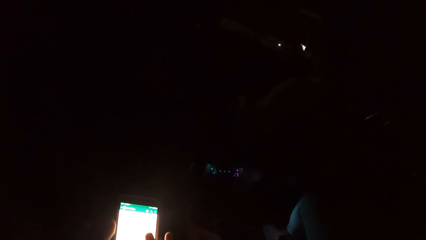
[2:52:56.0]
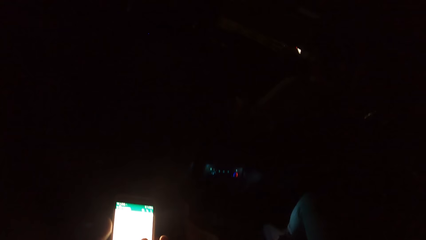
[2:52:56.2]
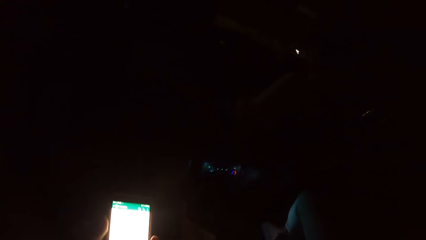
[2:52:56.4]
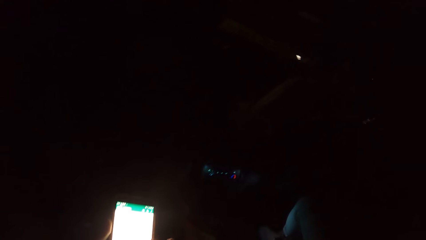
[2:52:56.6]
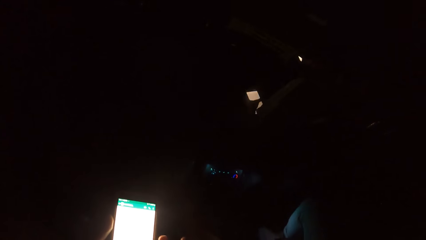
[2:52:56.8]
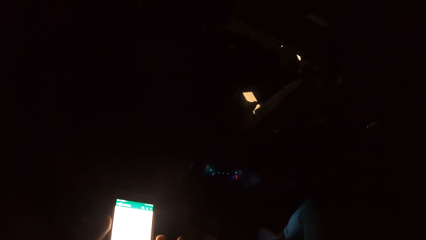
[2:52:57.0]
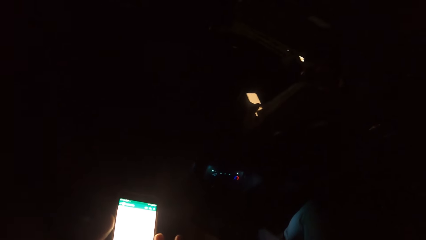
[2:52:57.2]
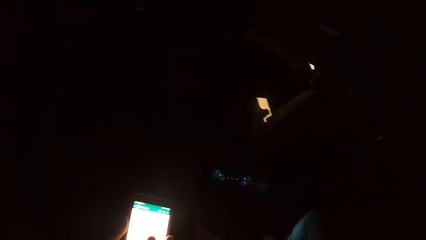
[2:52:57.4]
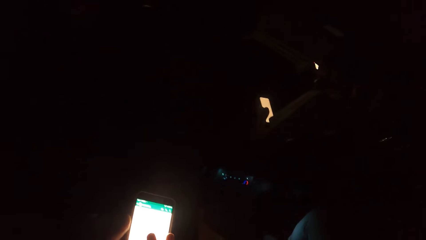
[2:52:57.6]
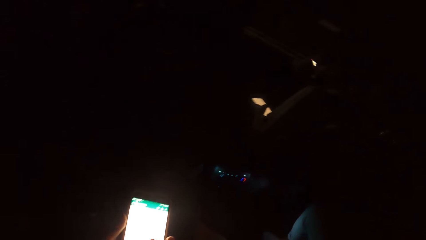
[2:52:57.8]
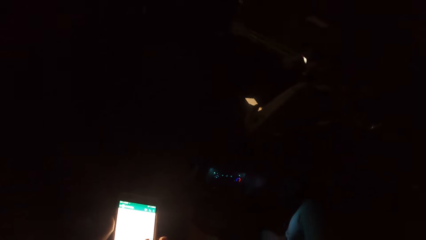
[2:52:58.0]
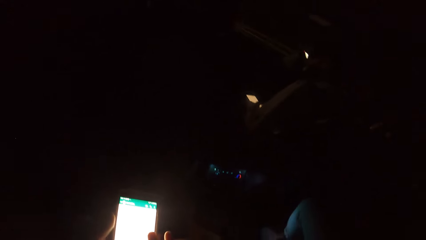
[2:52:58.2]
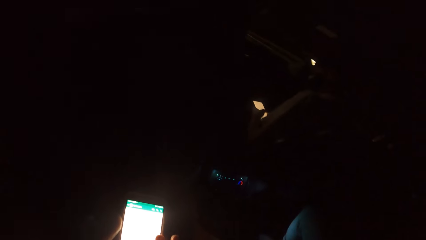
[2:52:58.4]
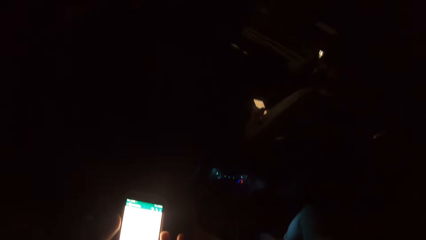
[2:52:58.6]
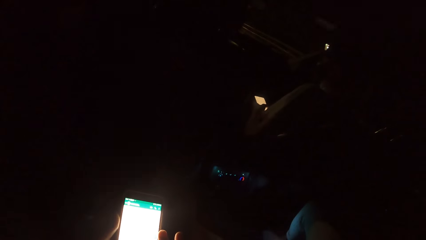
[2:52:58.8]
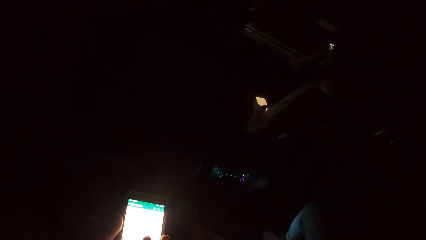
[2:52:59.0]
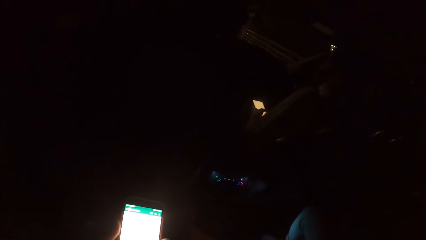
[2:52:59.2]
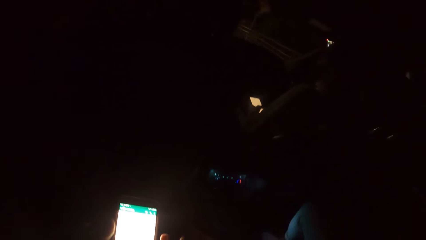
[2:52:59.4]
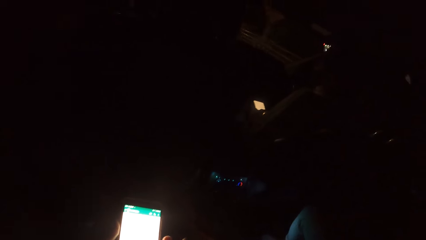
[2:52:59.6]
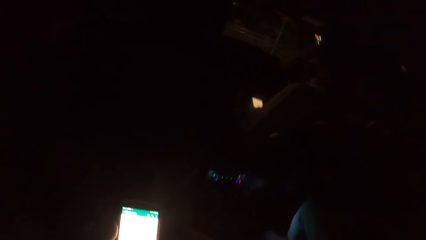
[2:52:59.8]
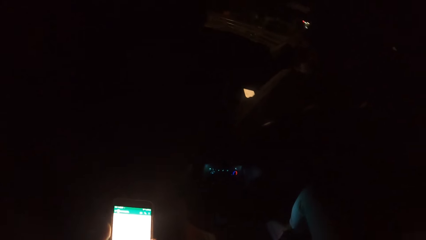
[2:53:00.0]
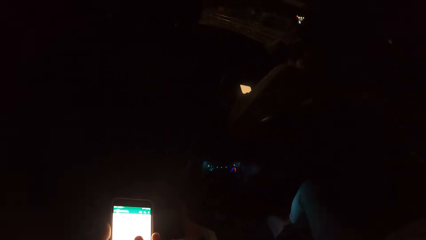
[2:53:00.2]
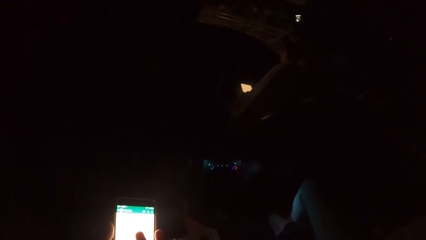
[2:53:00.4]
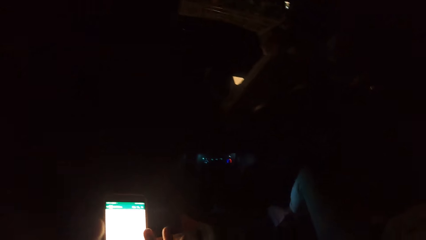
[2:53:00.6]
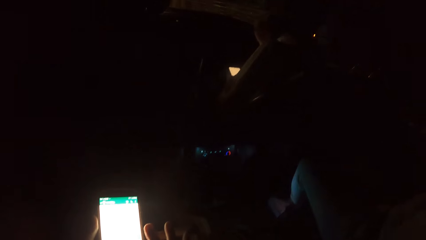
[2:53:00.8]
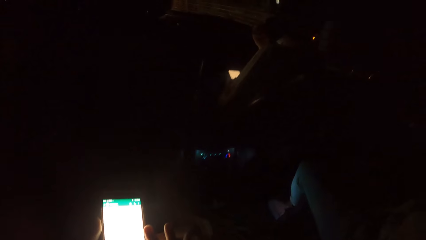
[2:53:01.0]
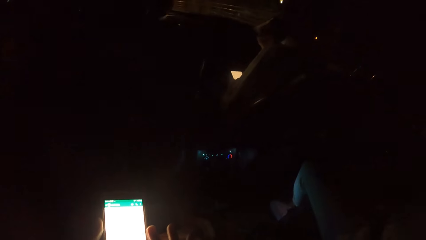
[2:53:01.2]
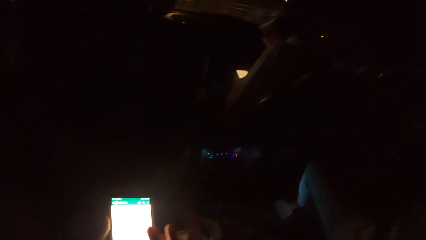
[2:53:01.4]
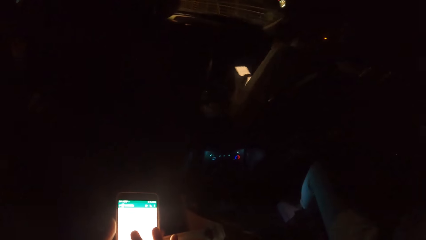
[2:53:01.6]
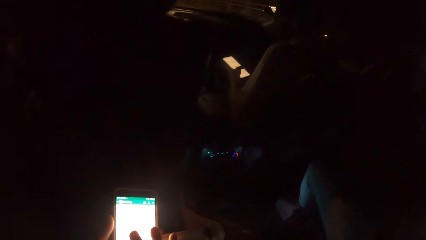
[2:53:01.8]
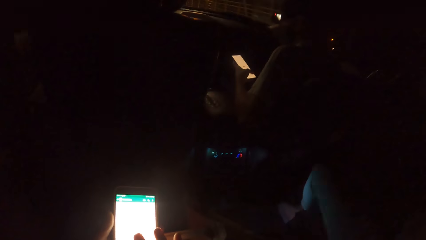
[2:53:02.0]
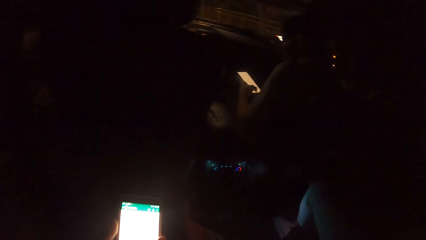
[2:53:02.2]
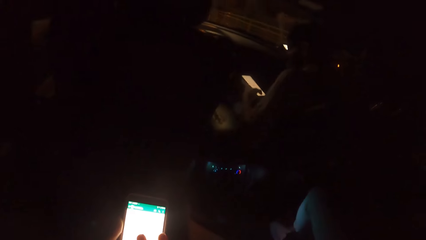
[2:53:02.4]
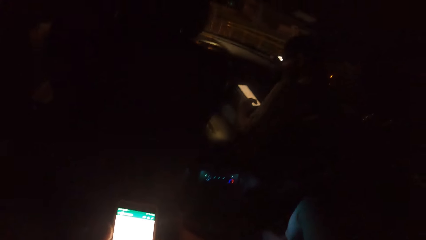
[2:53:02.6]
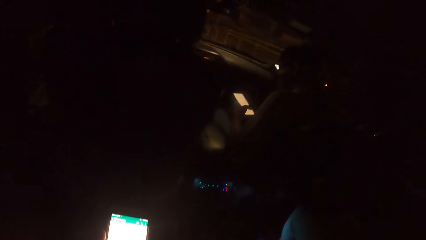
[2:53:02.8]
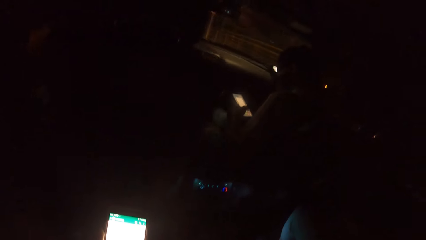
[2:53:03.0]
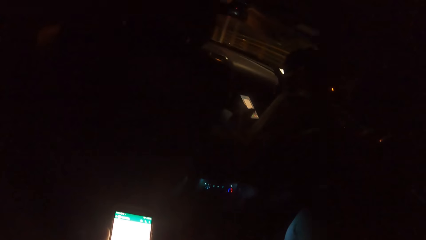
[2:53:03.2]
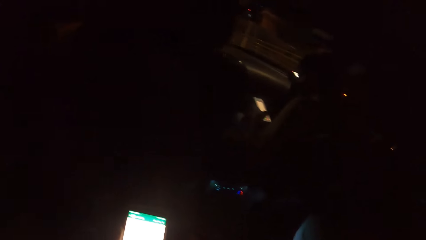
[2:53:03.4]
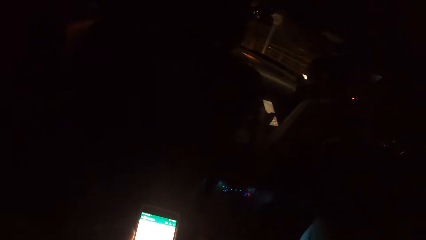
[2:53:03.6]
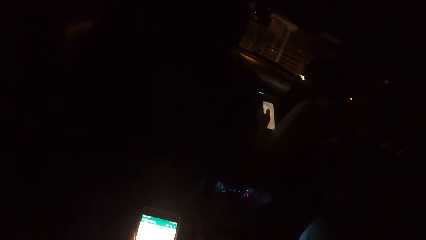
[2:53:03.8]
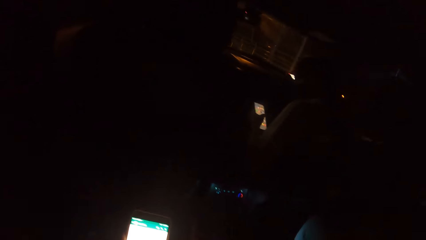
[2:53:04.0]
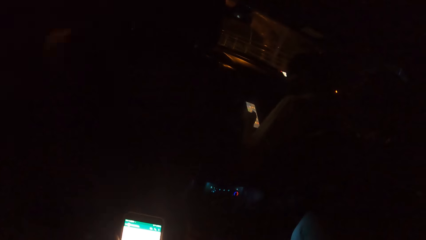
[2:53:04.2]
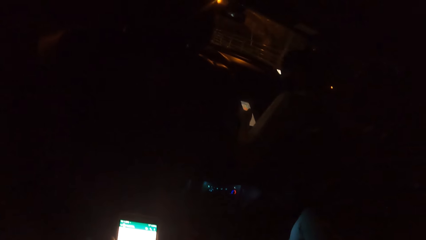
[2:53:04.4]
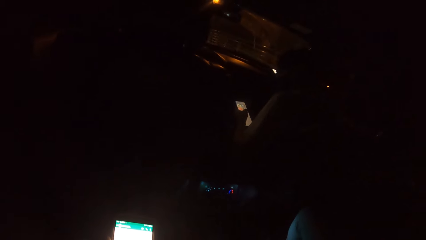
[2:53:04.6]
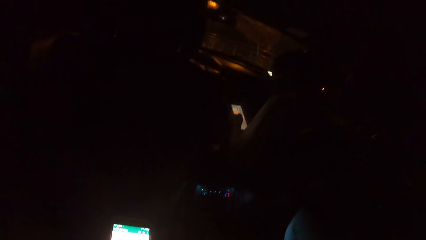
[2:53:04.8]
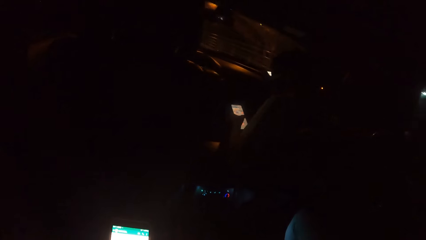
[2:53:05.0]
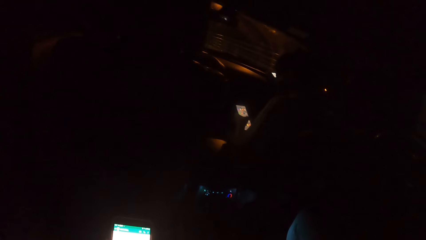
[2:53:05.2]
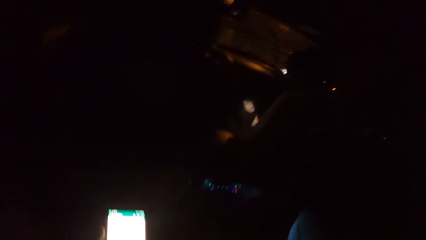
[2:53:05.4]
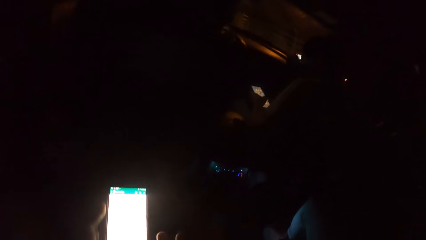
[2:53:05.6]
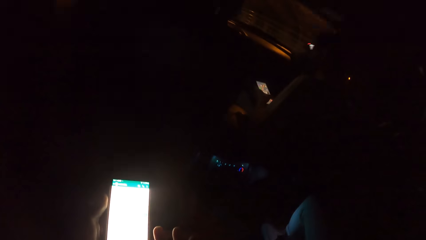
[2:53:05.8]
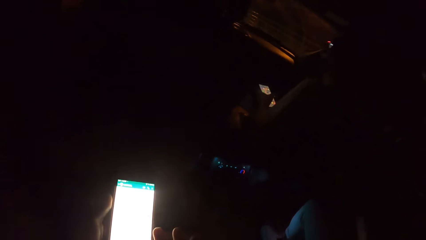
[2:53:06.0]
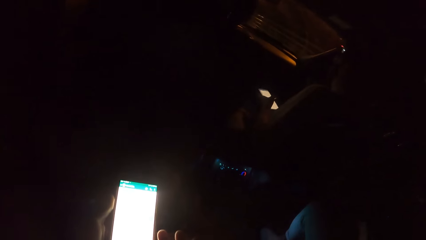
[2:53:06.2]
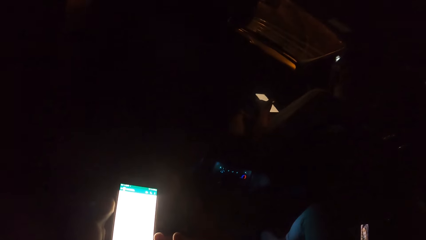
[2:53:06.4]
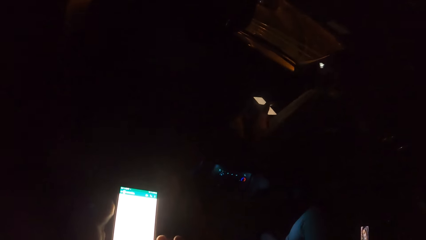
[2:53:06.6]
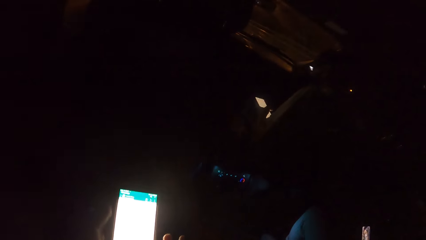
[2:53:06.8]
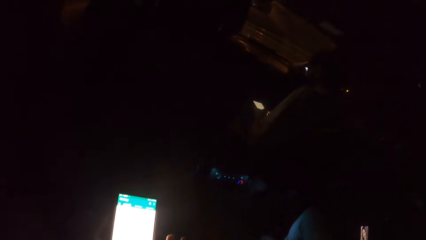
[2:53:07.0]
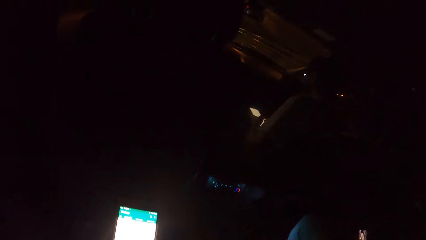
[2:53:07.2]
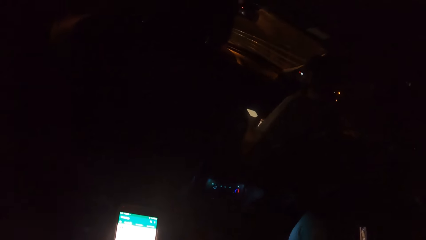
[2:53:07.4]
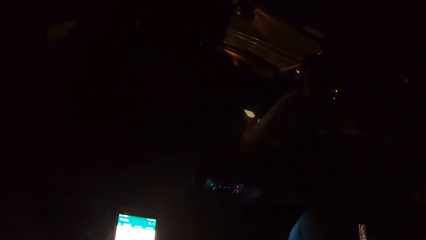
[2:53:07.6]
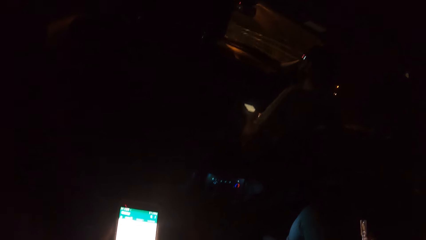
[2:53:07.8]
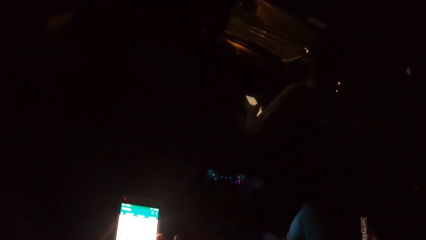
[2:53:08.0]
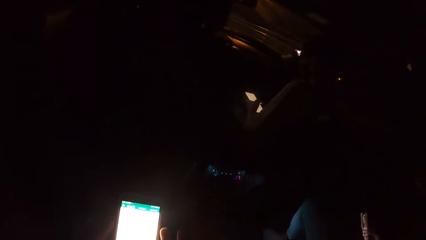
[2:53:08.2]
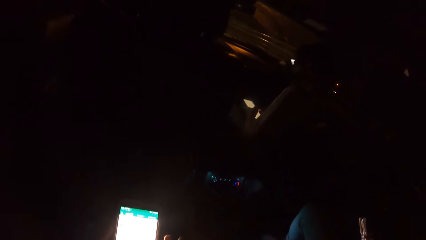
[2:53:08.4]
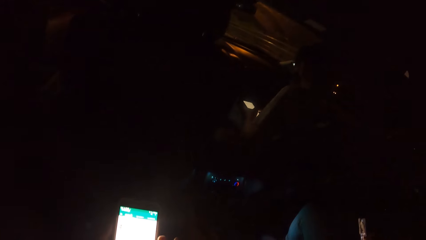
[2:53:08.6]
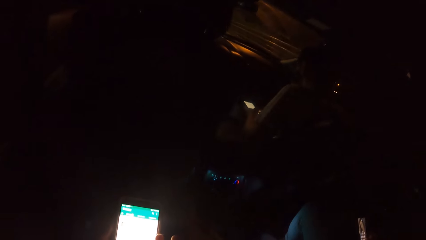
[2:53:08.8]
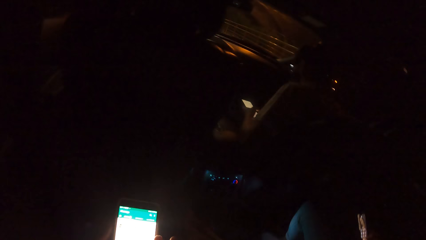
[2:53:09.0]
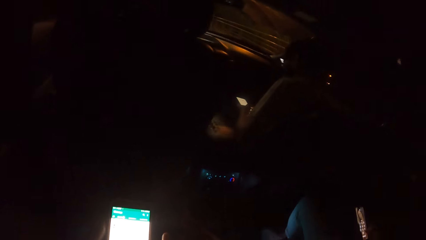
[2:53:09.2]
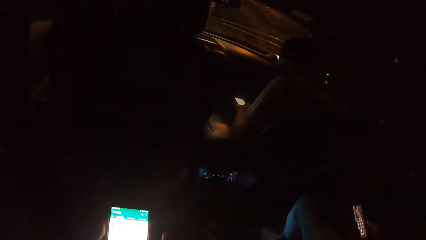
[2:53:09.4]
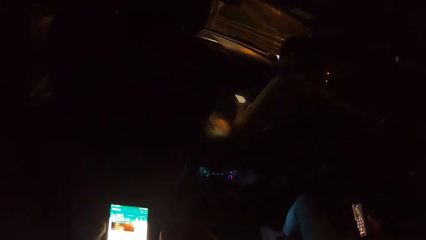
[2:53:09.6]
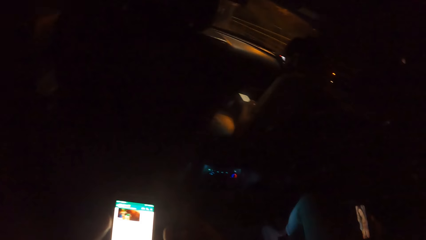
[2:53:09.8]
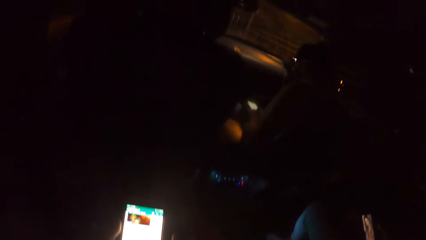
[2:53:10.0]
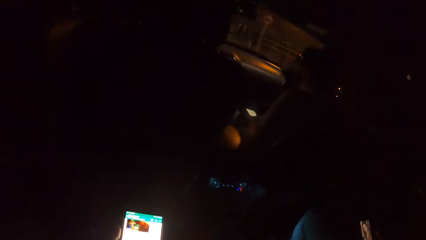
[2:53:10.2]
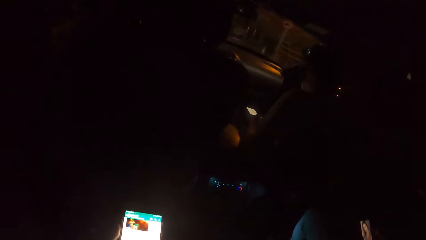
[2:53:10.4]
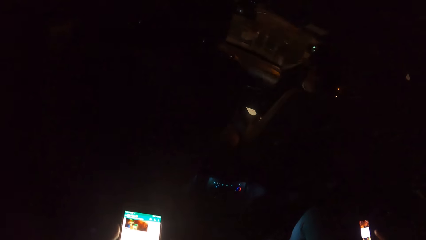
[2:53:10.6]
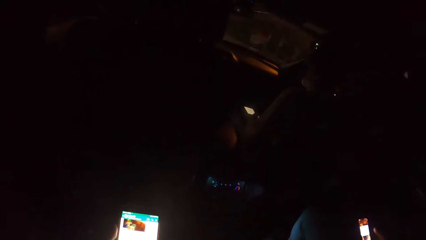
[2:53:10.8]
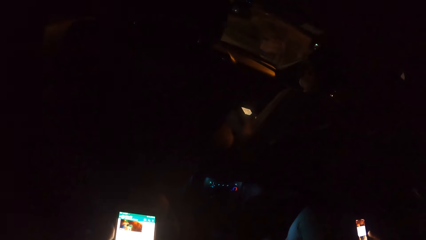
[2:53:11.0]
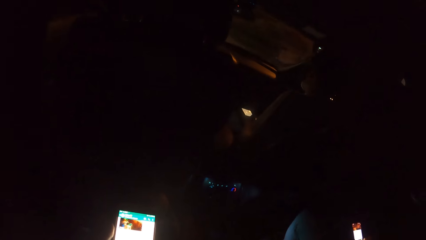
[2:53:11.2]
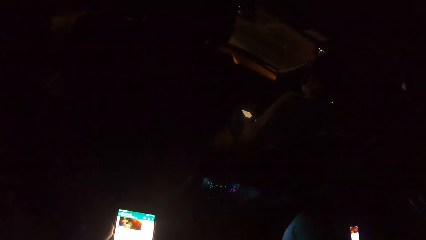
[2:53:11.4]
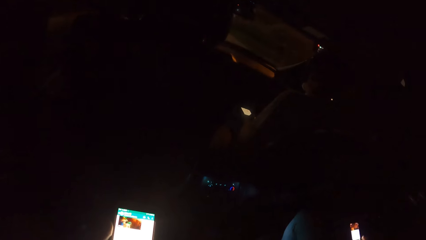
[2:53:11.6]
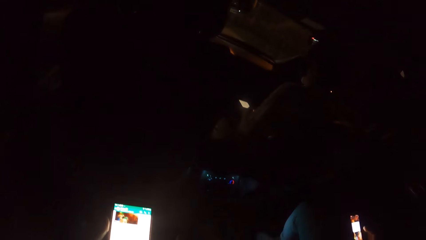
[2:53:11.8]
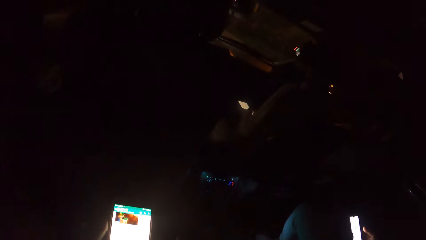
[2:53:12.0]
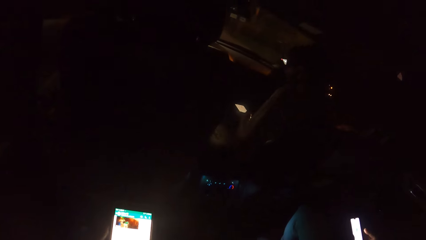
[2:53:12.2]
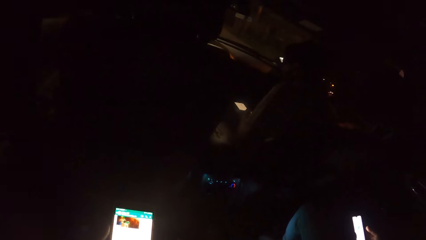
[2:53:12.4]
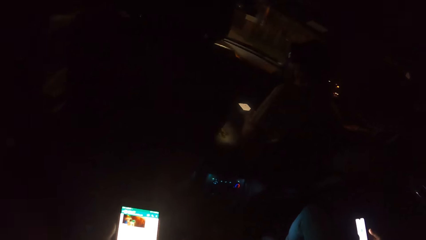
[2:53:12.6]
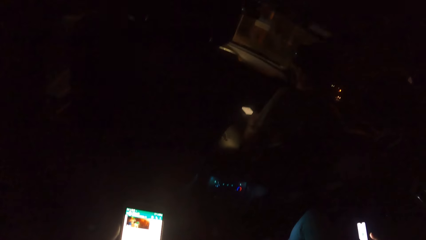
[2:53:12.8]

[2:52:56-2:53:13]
The man presses the phone with his left hand. The woman presses a phone with her right hand.
